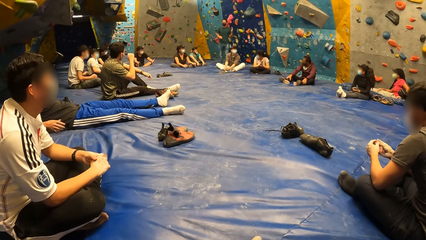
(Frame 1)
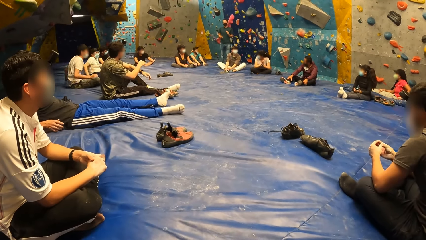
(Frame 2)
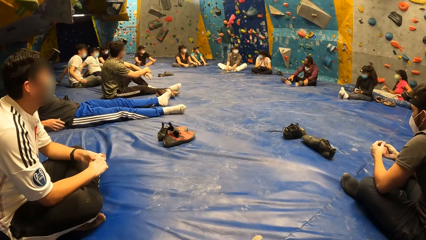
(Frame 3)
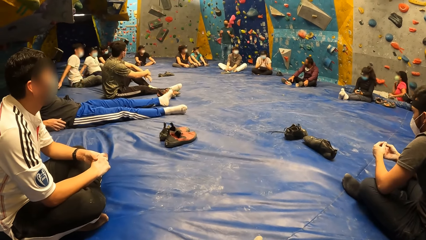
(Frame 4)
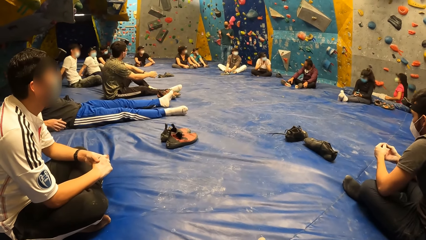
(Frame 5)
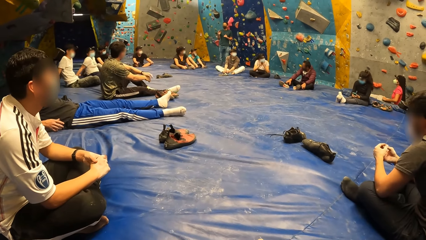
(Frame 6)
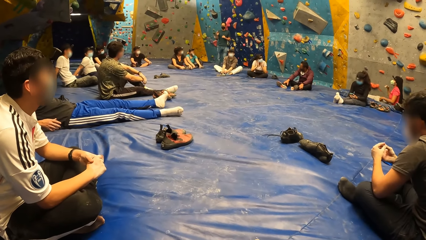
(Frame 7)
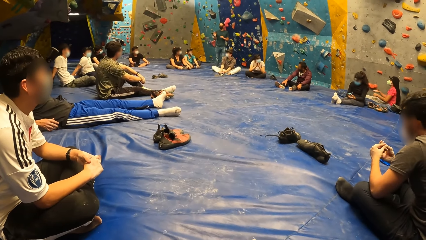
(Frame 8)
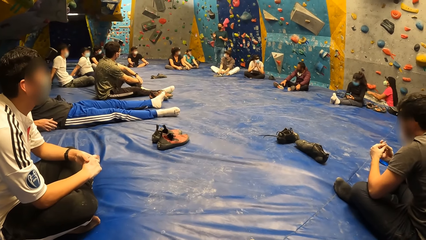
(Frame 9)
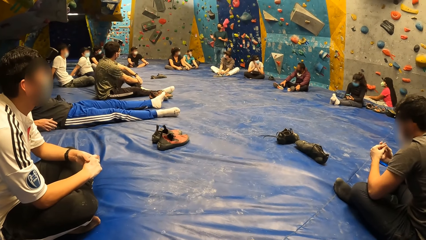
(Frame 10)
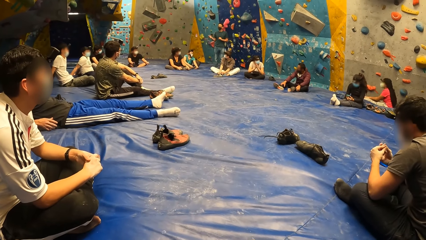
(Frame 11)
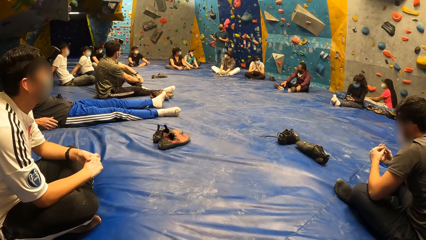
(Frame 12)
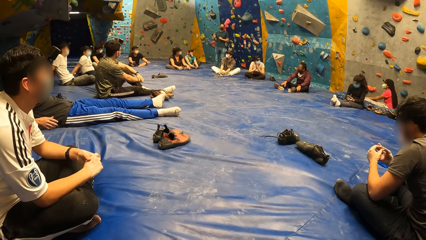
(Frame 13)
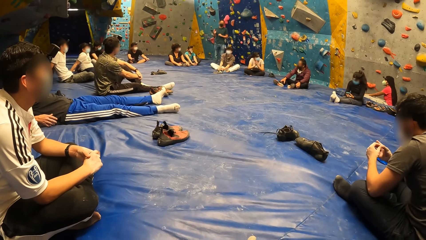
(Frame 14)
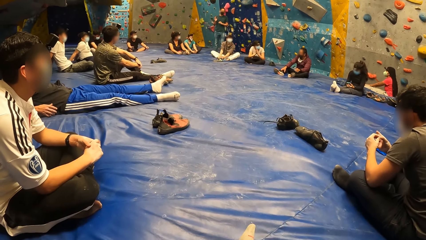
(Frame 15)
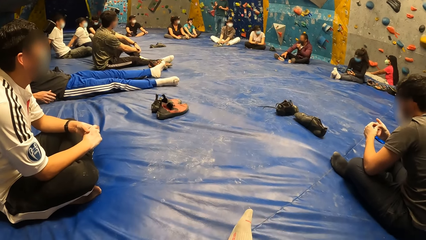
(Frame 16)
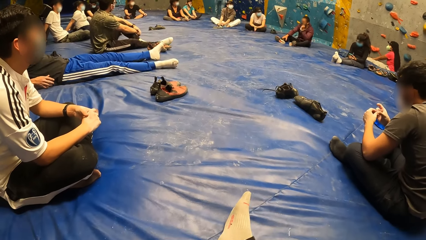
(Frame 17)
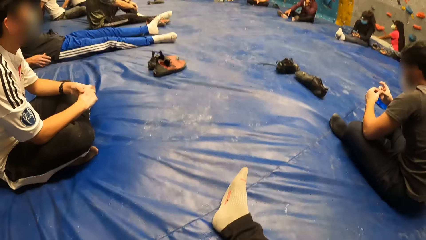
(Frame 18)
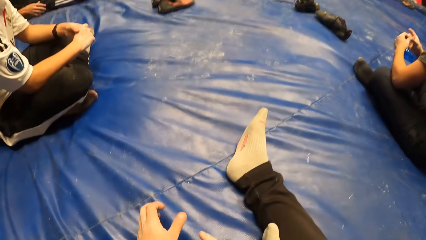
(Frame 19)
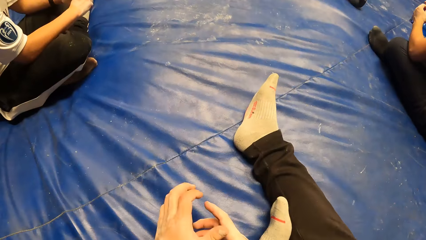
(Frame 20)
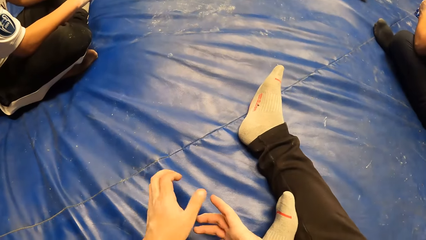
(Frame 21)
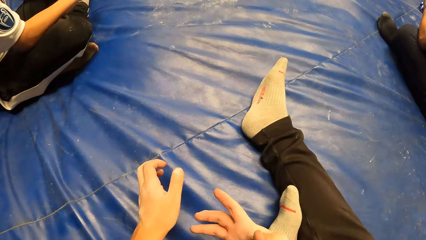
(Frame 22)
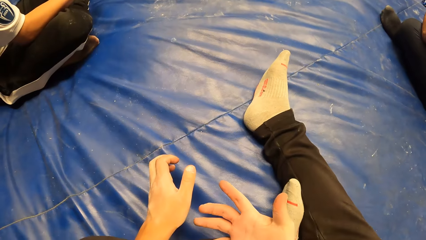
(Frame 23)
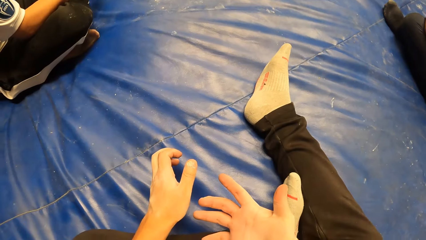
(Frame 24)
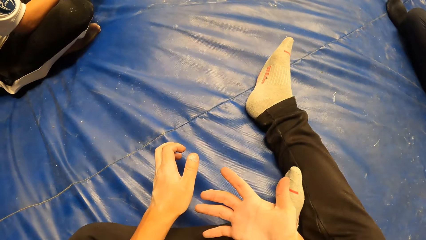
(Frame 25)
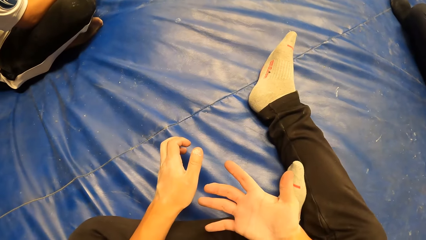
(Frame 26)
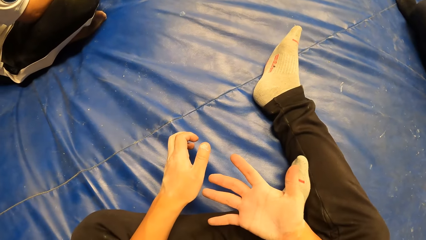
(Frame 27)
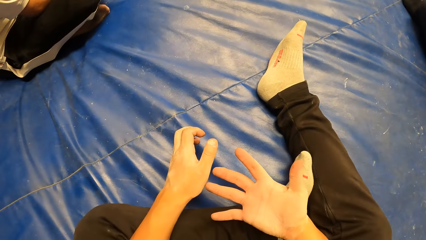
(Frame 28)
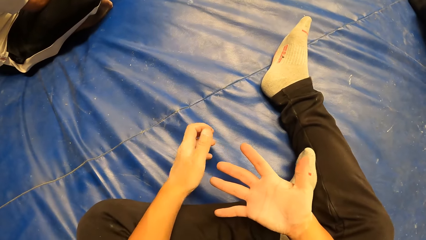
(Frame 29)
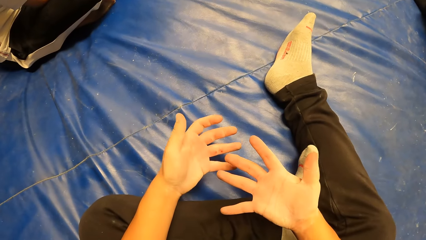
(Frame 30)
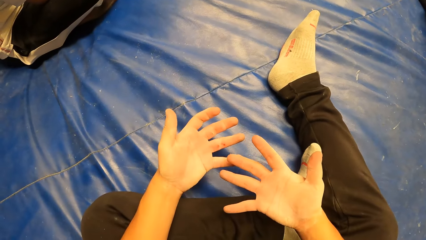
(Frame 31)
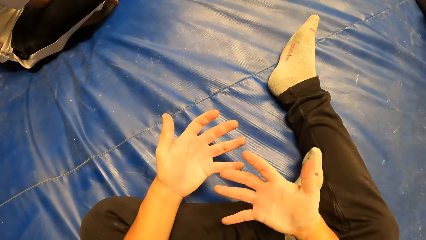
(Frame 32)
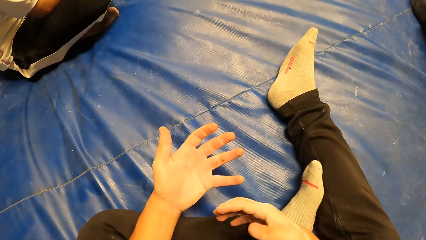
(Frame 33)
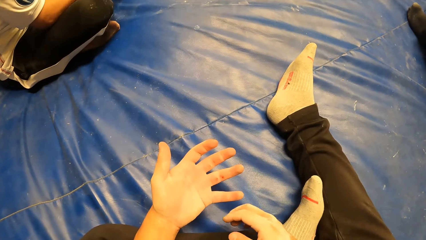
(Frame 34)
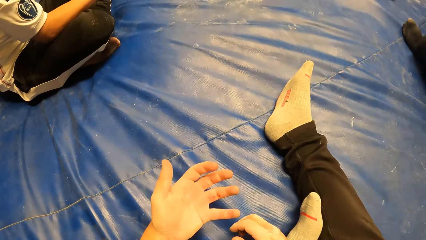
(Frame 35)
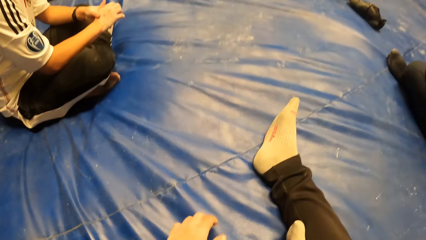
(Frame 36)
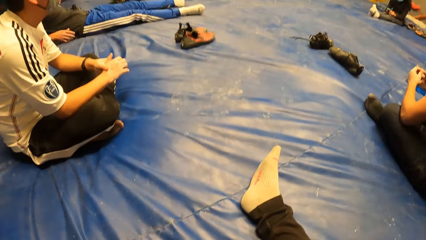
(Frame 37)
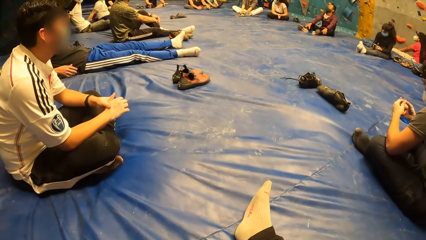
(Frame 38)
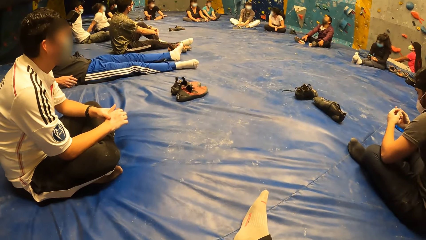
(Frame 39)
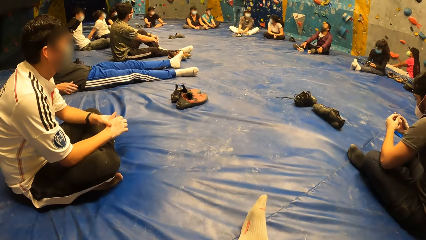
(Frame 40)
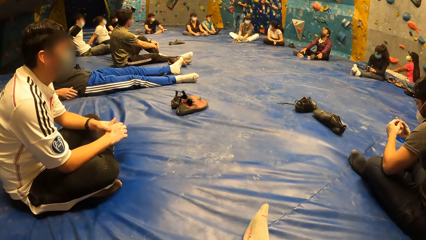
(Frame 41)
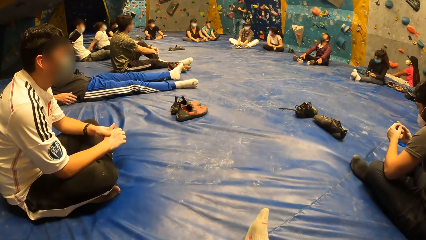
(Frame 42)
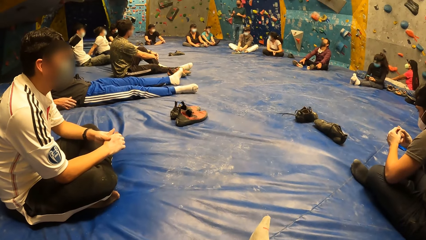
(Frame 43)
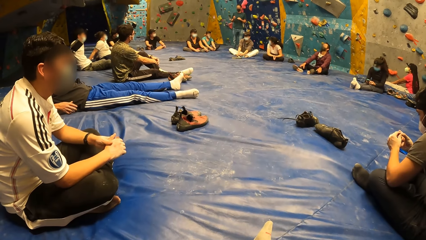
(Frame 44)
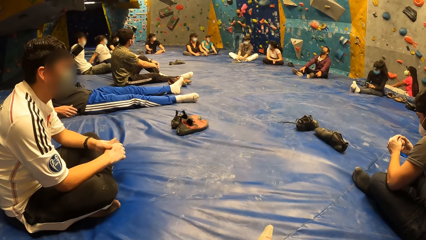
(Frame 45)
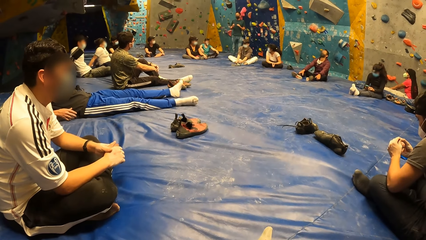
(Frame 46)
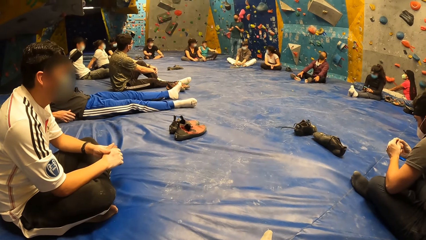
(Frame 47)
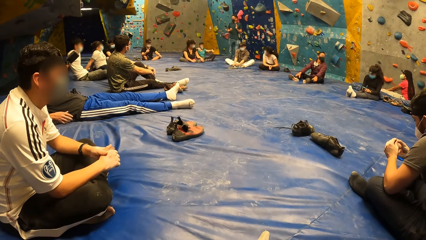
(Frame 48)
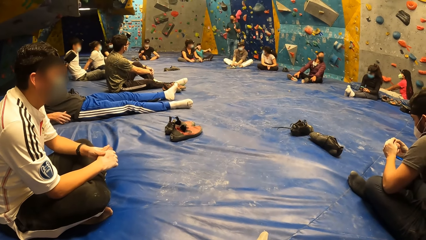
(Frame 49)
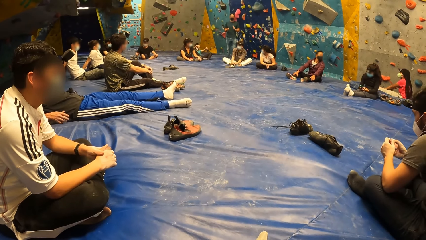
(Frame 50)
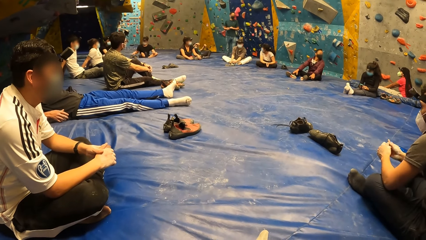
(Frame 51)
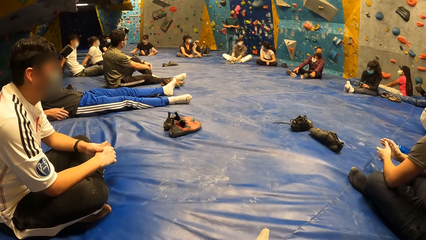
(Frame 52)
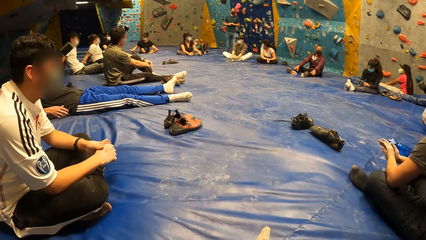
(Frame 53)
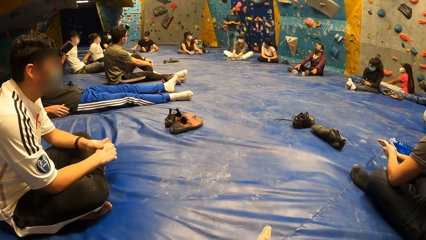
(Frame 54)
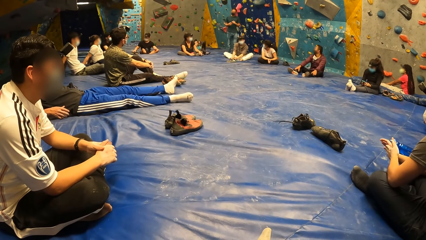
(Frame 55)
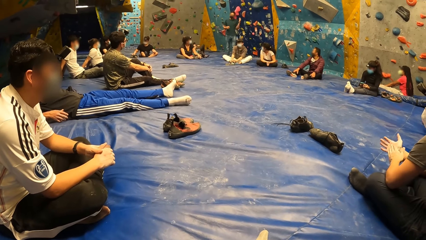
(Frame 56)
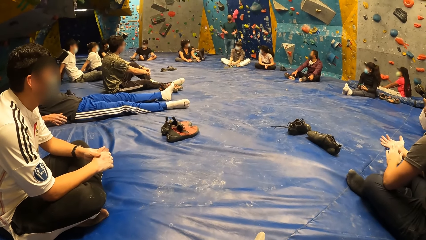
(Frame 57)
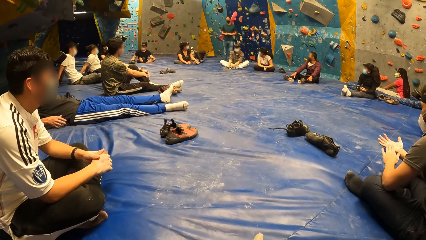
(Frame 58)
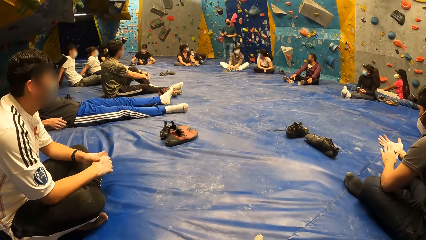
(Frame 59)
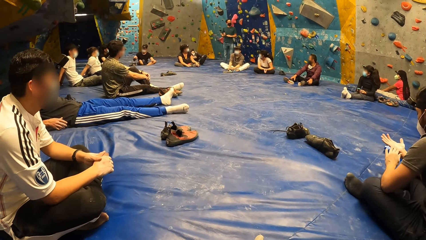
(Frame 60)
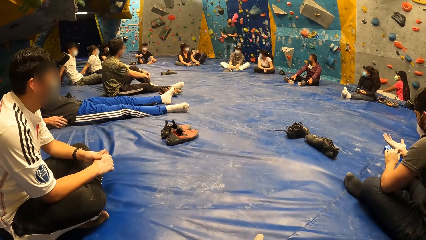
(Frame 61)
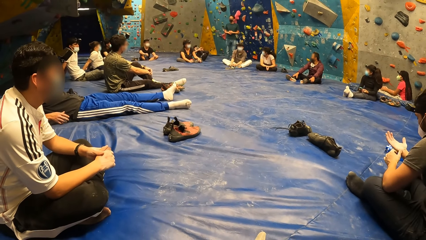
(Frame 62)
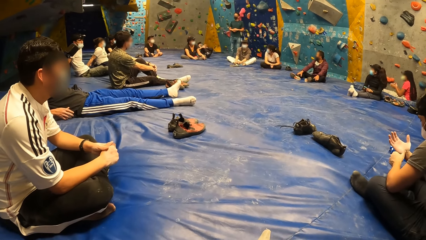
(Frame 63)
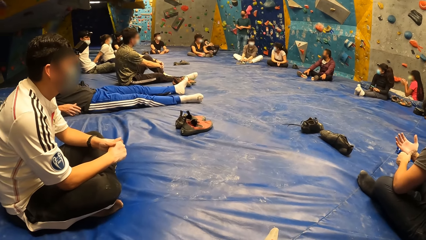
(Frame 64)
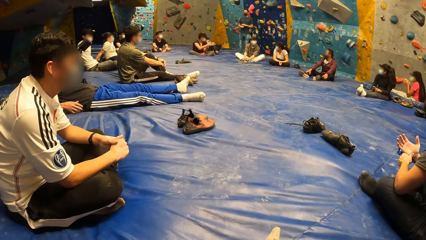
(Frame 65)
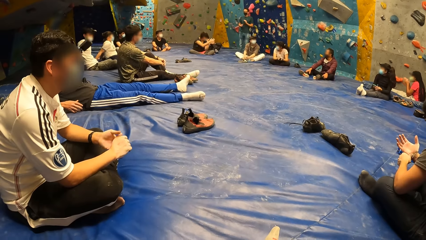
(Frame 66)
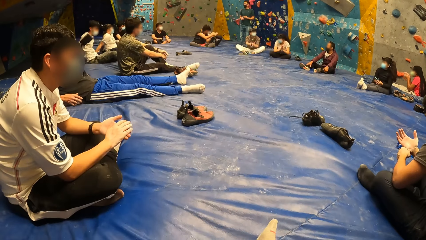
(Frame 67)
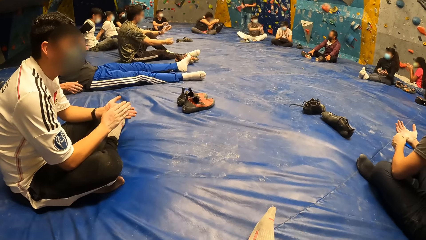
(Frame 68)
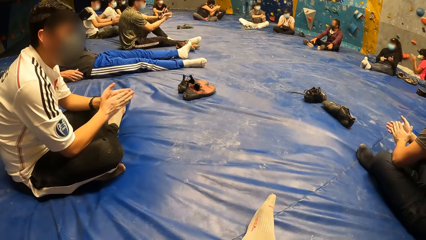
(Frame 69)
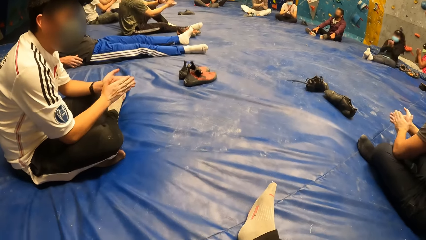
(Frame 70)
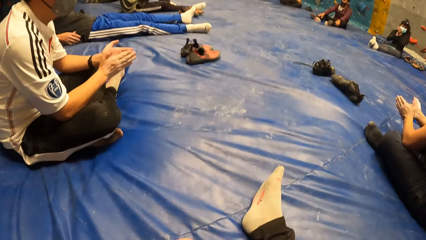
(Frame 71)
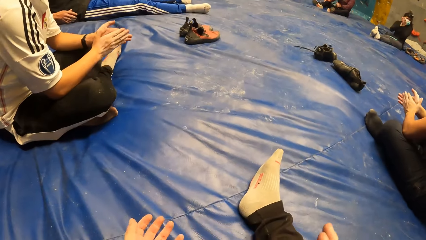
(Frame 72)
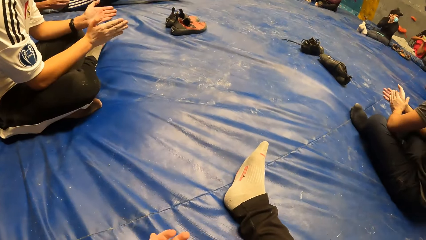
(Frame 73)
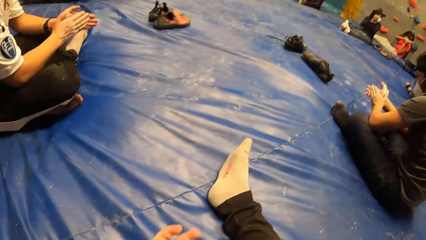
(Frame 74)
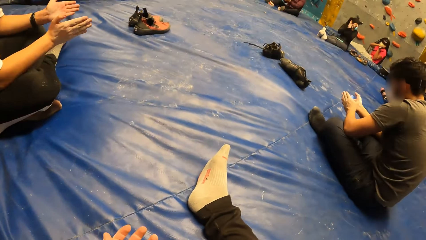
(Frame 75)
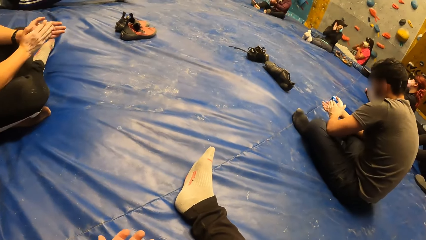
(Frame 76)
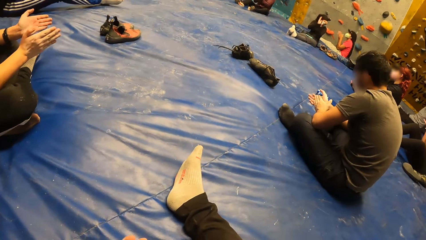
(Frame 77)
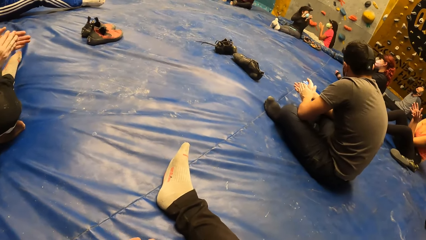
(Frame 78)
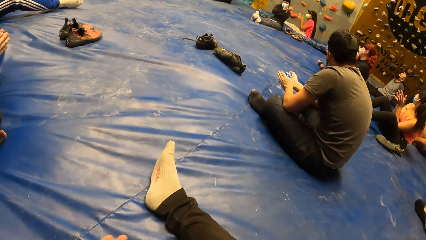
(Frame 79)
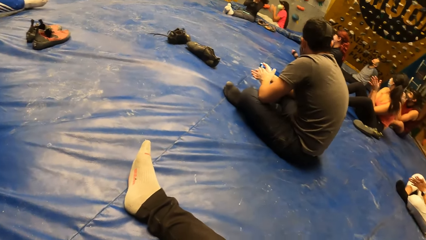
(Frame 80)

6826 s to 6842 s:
The camera wearer looks at the hands. A man claps both hands together. A person claps. The camera wearer claps both hands together. They look around.
